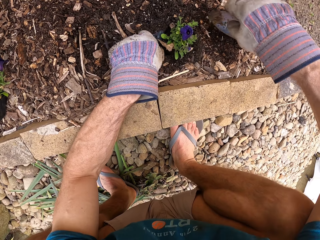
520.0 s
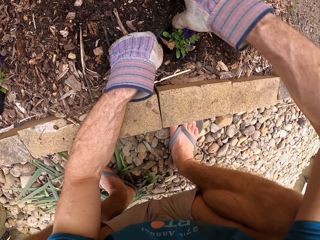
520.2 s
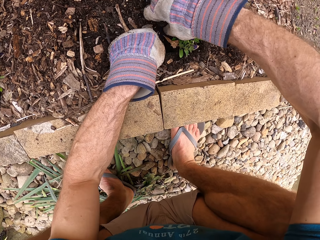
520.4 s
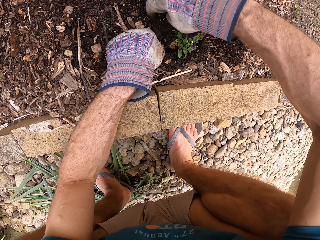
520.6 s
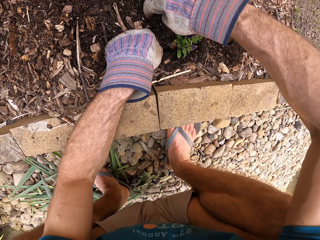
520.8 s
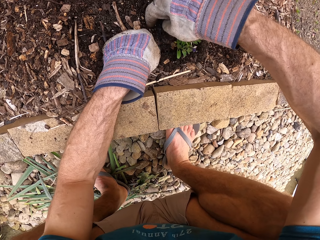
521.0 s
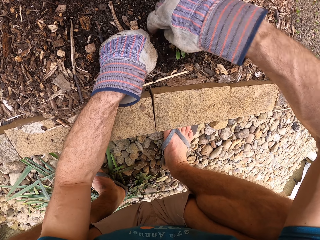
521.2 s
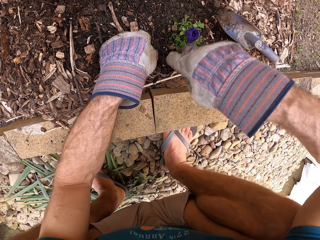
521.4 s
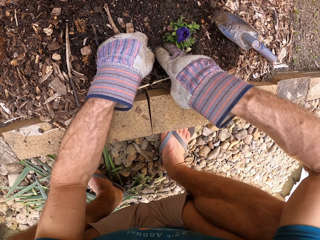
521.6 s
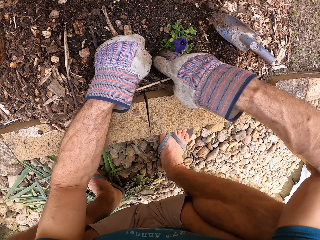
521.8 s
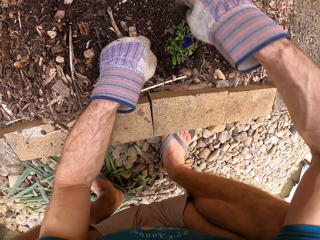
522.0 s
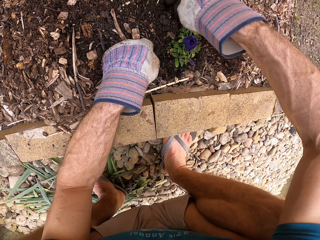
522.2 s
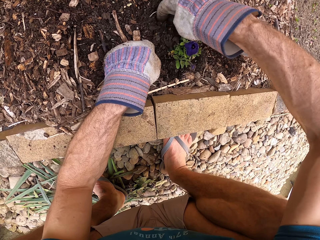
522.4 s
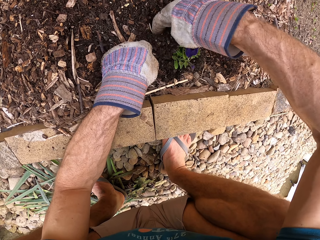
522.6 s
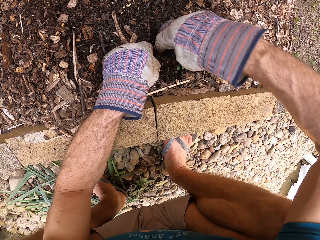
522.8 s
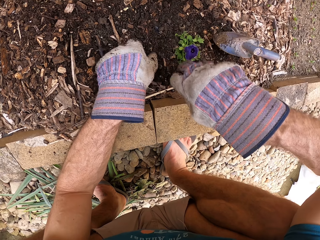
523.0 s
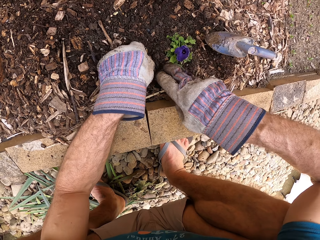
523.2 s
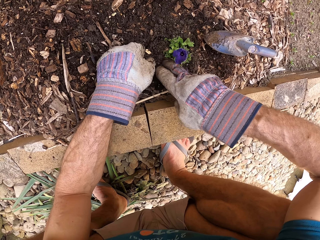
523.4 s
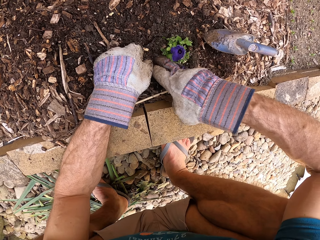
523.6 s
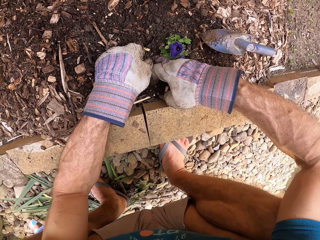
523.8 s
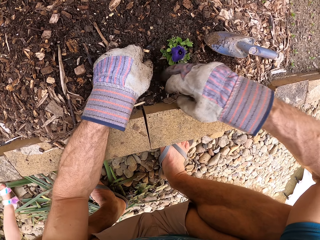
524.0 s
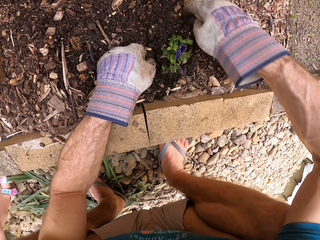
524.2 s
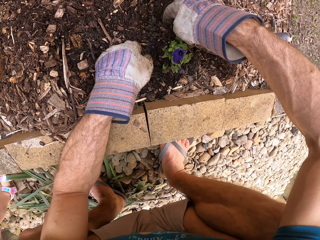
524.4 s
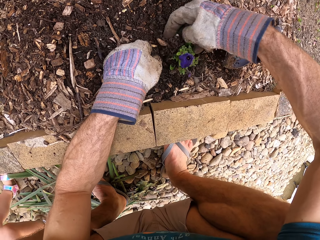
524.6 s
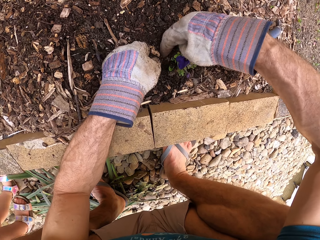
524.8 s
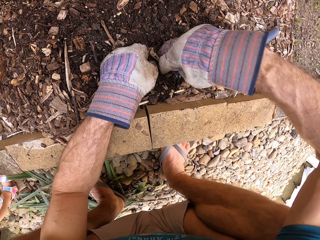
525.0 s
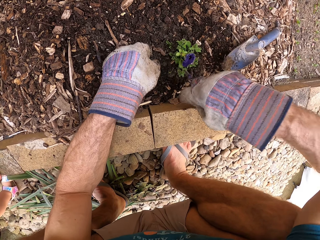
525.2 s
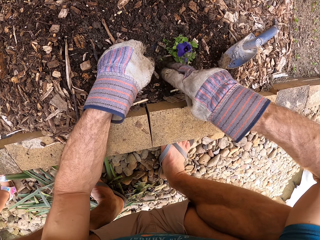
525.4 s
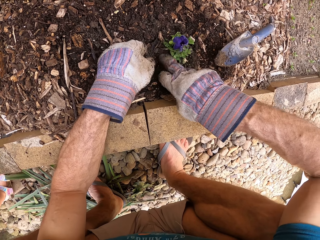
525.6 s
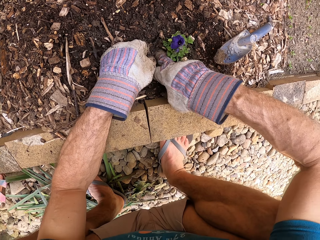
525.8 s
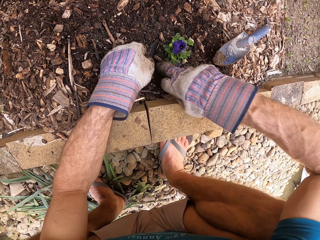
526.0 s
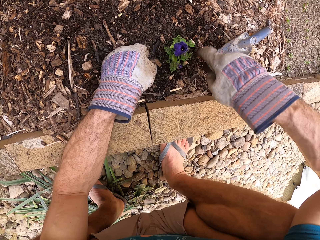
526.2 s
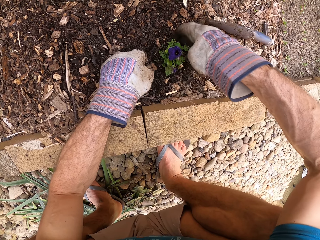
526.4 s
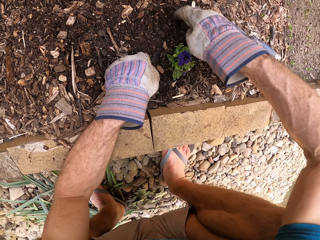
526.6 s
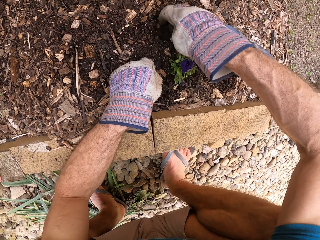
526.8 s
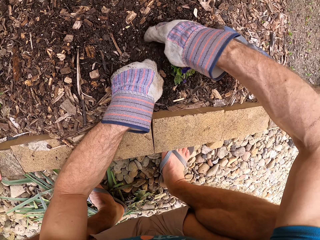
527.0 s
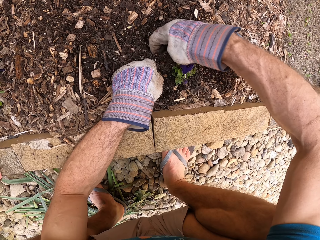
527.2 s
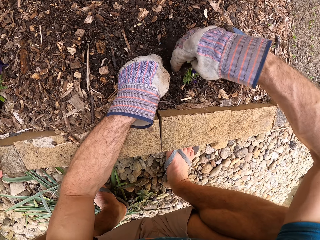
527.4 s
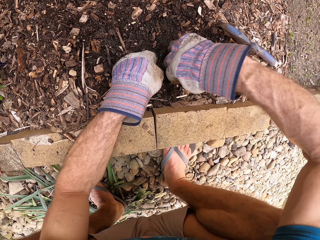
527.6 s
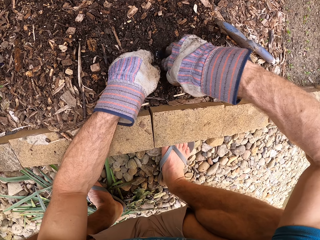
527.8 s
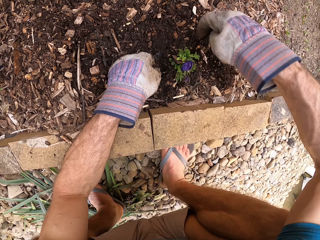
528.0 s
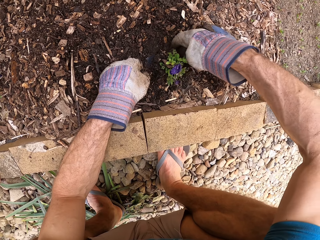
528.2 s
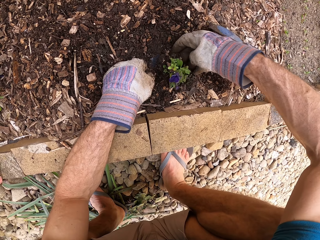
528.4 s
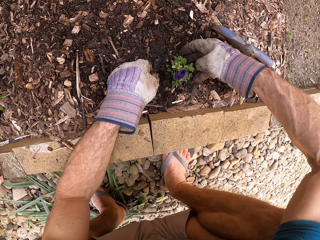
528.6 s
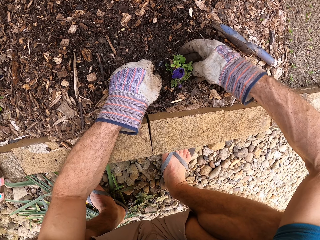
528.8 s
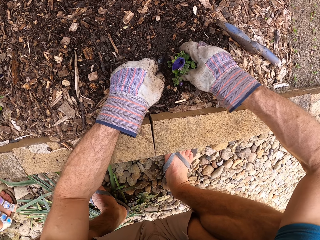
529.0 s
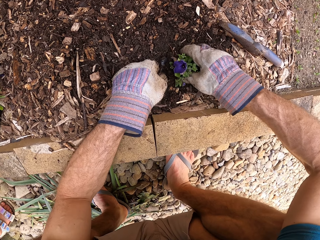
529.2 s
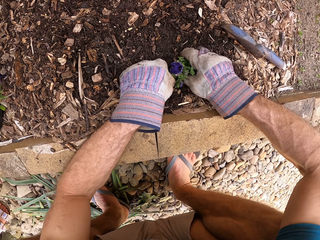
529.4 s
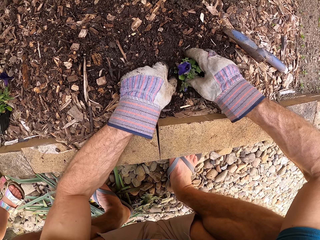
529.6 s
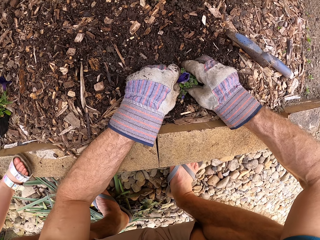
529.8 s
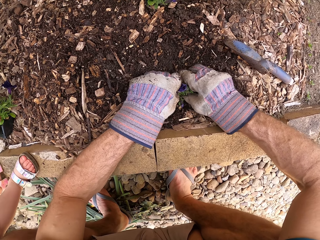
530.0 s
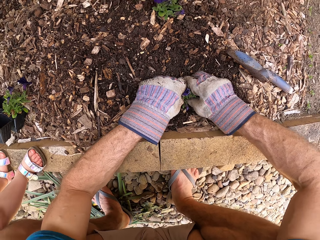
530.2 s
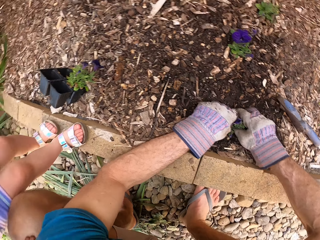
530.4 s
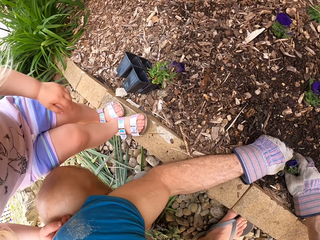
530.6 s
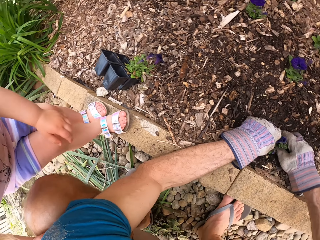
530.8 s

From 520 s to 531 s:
The camera wearer puts the trowel on the sawdust. They cover the seedling with soil. They pull the plastic paper. They fill the plastic paper with soil. They cover the seedling with soil.

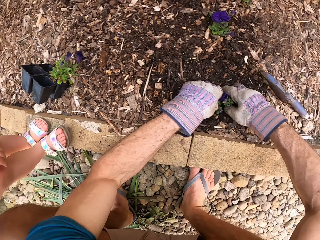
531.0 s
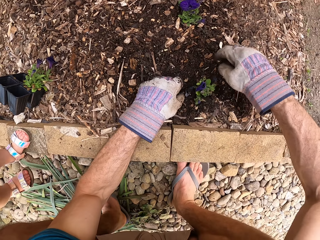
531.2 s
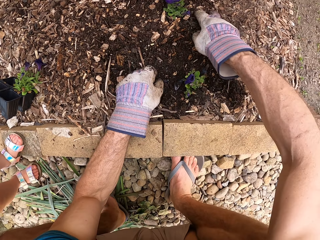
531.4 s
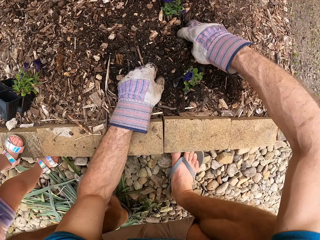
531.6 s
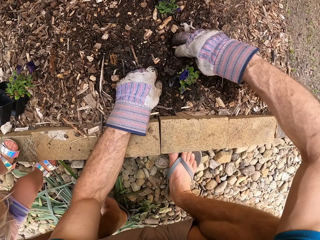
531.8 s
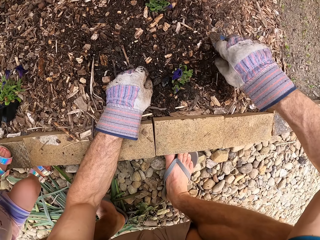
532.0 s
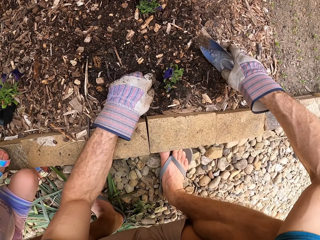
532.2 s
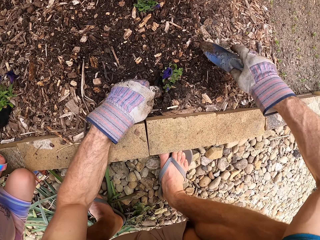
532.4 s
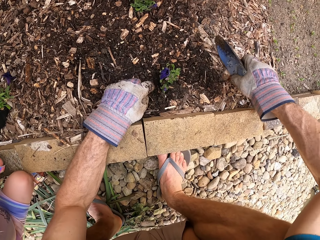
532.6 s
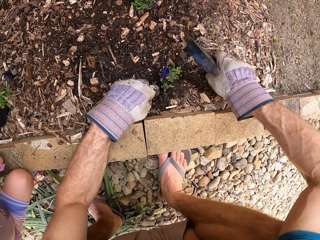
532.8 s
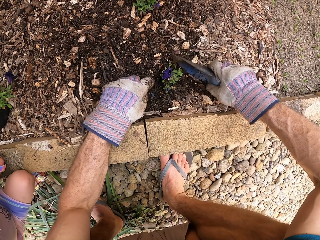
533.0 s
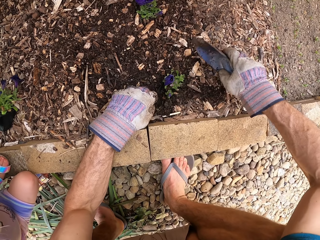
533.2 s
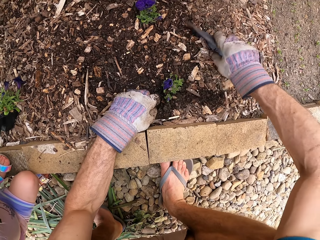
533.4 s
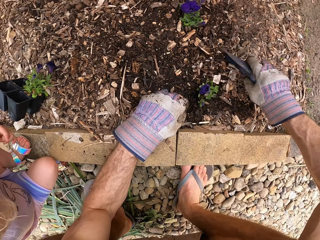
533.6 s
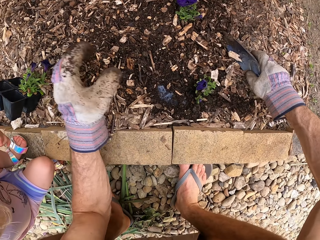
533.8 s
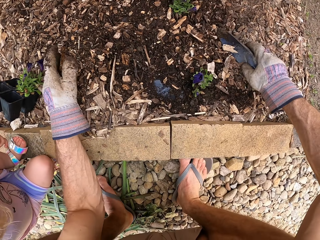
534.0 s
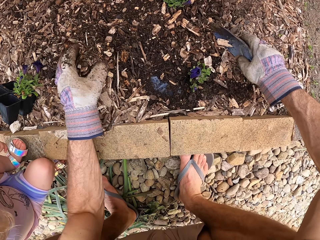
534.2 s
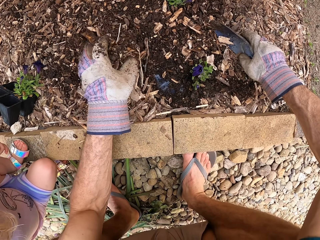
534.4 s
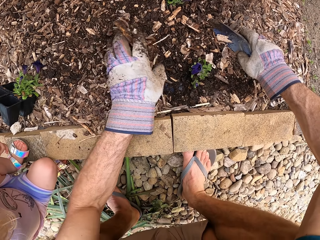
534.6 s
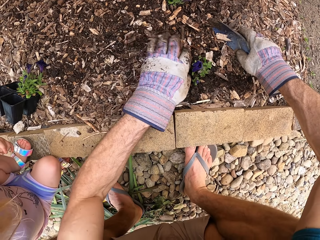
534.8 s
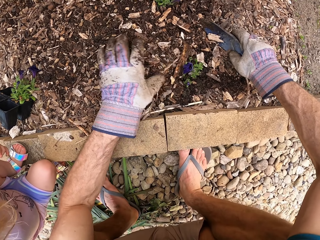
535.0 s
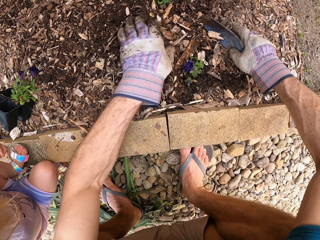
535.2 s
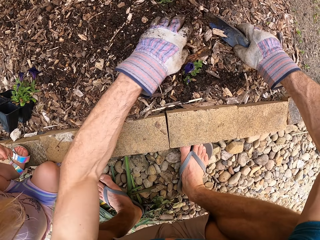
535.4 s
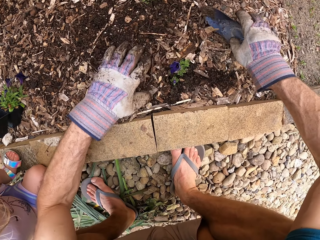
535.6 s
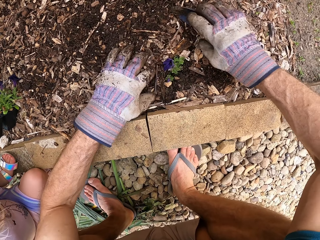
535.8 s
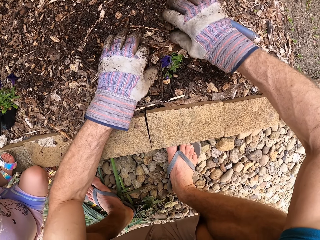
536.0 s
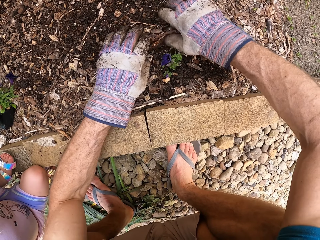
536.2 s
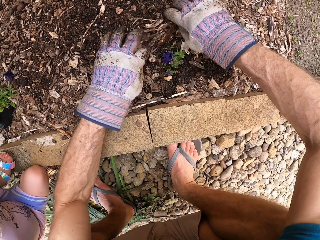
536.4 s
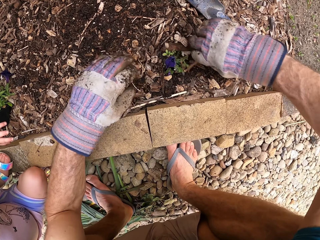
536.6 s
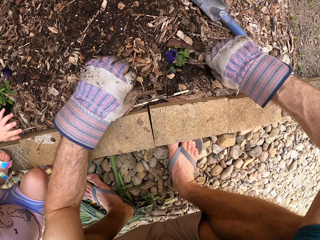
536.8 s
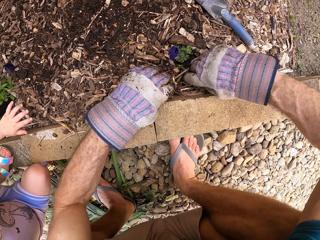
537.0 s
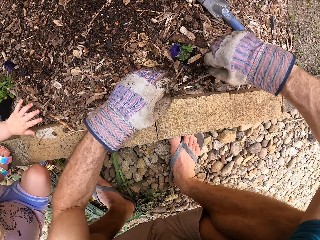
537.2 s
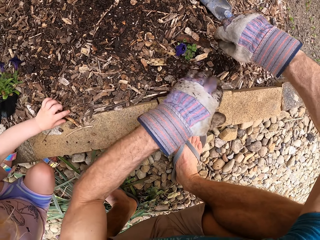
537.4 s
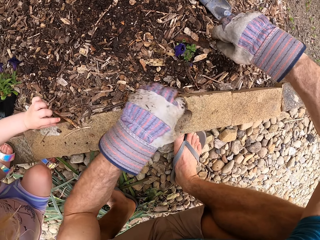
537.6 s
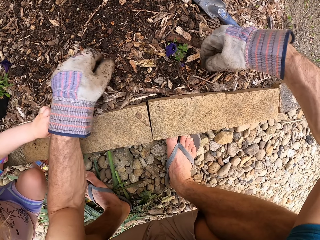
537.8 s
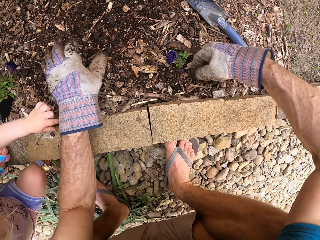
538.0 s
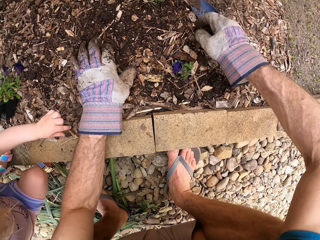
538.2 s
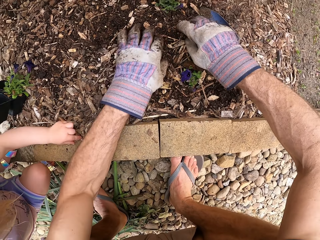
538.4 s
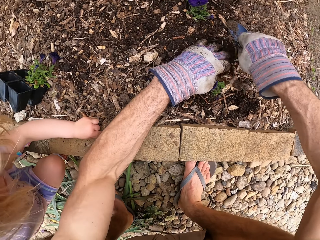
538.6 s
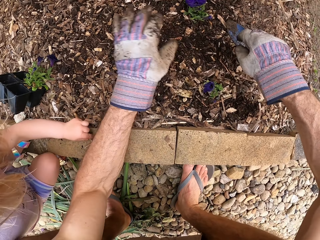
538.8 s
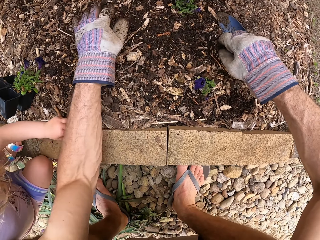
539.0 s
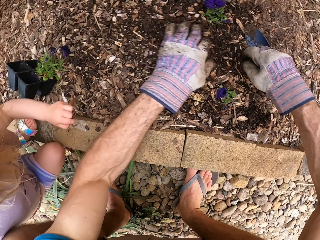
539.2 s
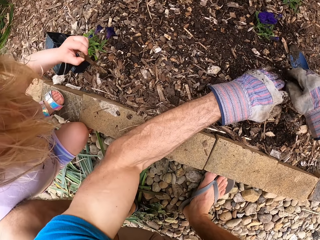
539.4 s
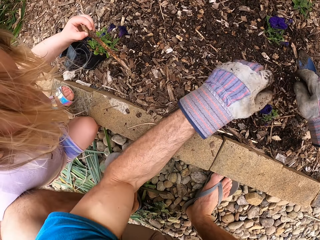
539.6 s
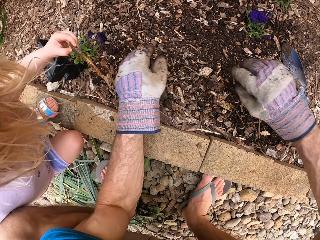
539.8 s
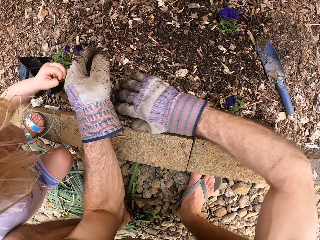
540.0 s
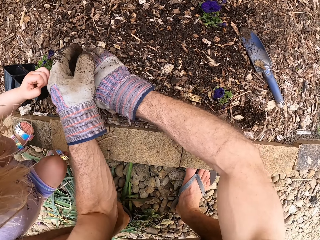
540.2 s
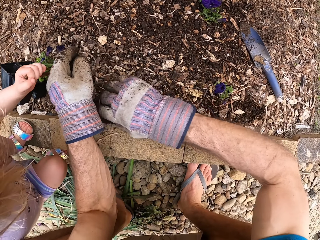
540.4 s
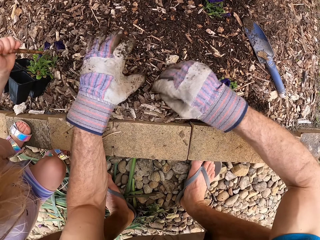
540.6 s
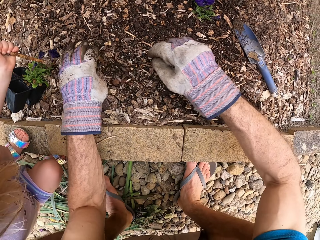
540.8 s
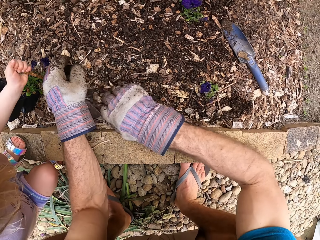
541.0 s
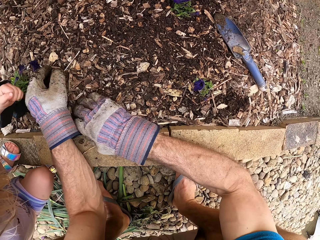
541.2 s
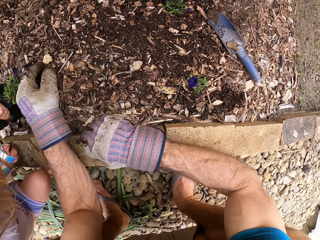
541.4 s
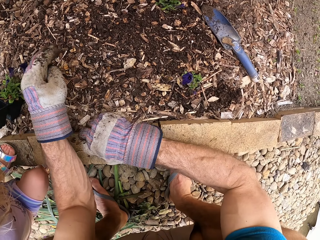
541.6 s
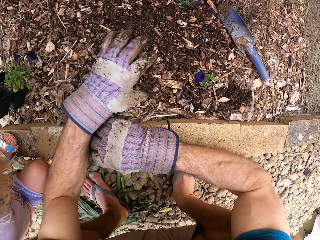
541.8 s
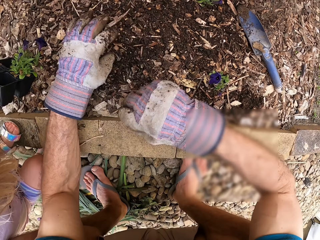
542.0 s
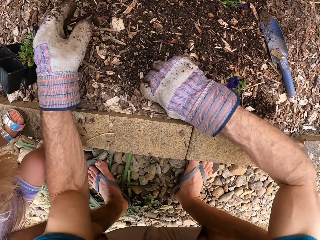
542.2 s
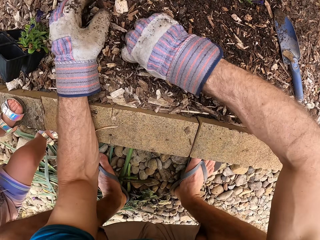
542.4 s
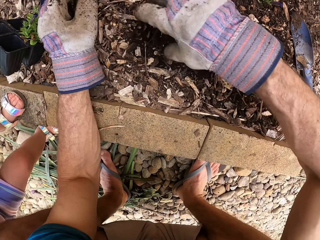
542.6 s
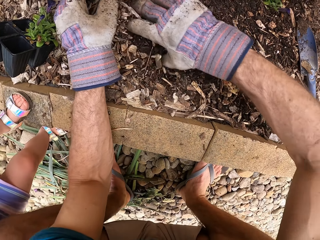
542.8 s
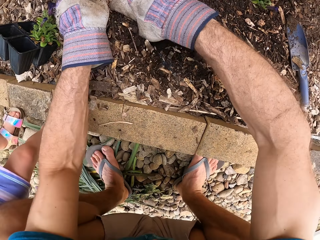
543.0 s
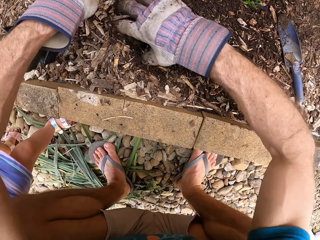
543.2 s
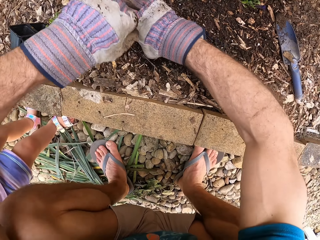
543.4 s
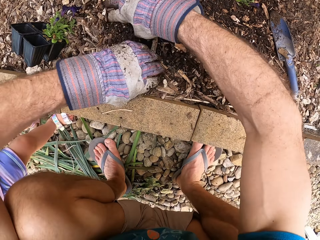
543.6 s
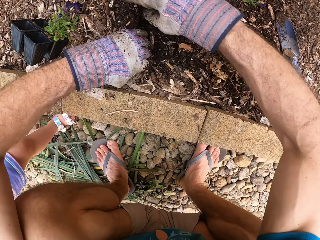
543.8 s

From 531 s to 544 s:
A man steps on the bricks. The camera wearer spreads soil with his hand. The man steps off the brick. The camera wearer picks up a trowel. The man squats. The camera wearer covers the seedling with sawdust. He spreads the sawdust with his hand. He puts the trowel on the sawdust. He spreads the sawdust with his hands. The man holds sawdust. The camera wearer spreads the sawdust with his hands. He spreads the soil with his hands. The man pulls her hand from the sawdust. The camera wearer spreads the sawdust with his hands. The man digs the sawdust with a stick. The camera wearer spreads the sawdust with his hands.
